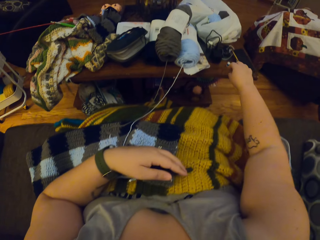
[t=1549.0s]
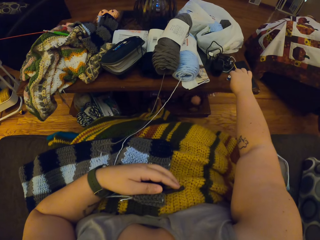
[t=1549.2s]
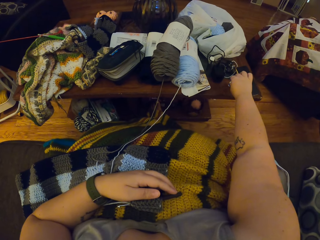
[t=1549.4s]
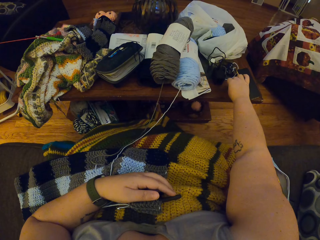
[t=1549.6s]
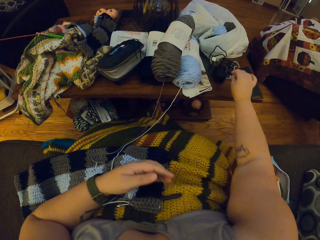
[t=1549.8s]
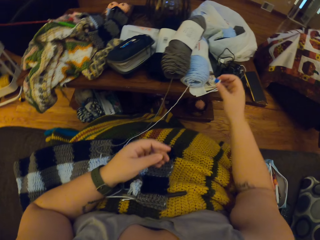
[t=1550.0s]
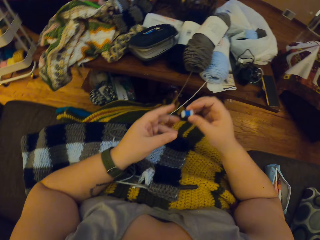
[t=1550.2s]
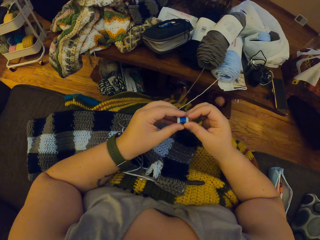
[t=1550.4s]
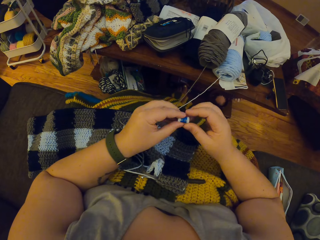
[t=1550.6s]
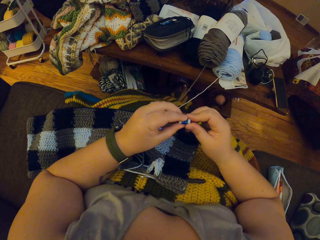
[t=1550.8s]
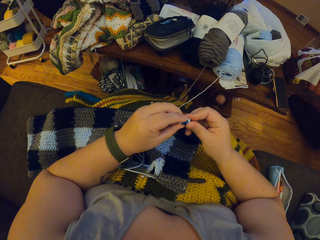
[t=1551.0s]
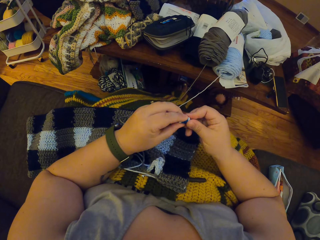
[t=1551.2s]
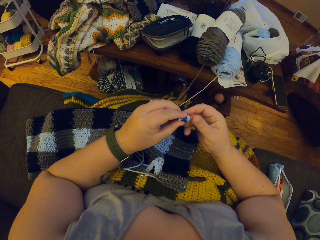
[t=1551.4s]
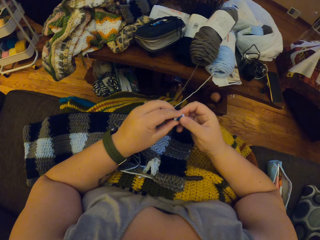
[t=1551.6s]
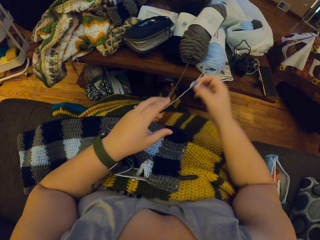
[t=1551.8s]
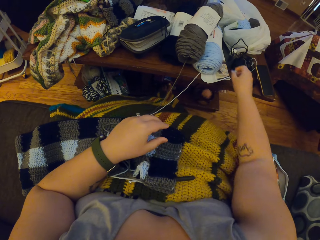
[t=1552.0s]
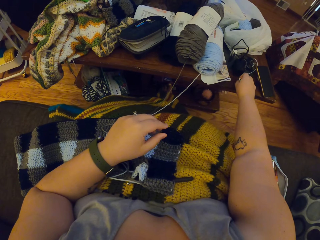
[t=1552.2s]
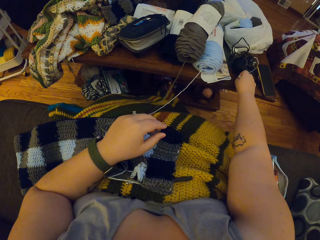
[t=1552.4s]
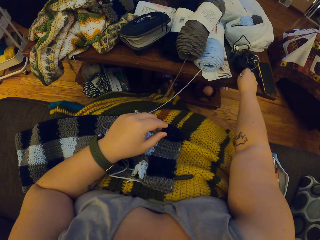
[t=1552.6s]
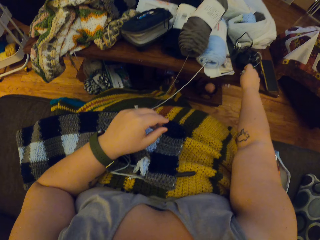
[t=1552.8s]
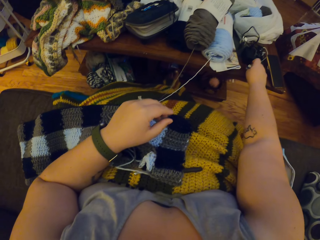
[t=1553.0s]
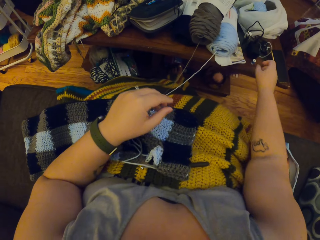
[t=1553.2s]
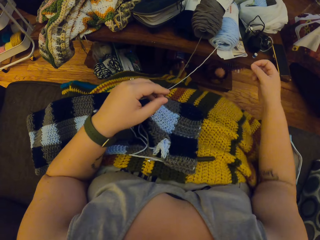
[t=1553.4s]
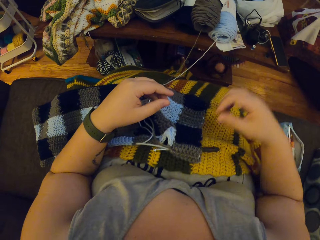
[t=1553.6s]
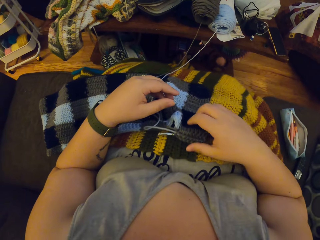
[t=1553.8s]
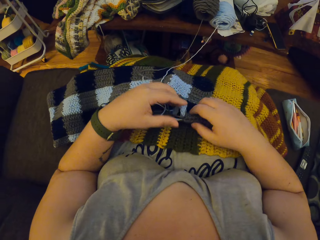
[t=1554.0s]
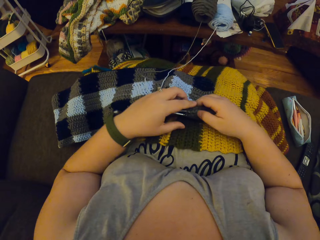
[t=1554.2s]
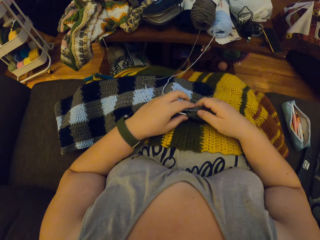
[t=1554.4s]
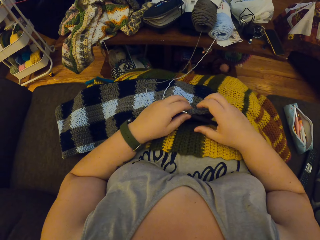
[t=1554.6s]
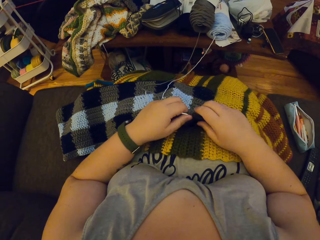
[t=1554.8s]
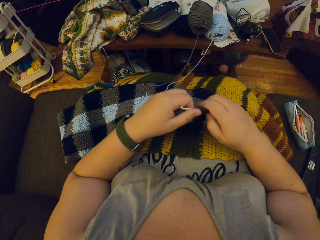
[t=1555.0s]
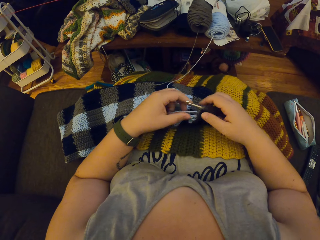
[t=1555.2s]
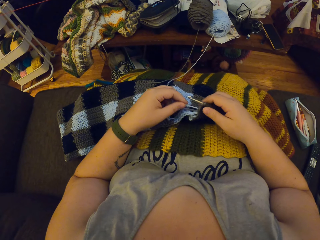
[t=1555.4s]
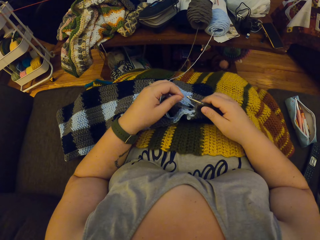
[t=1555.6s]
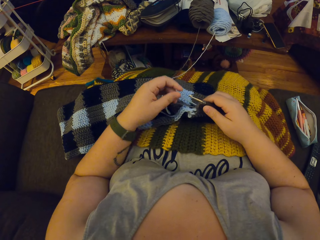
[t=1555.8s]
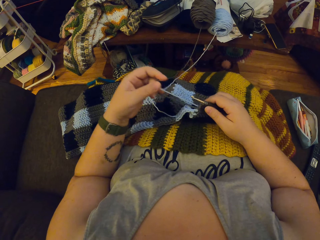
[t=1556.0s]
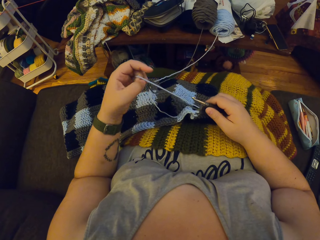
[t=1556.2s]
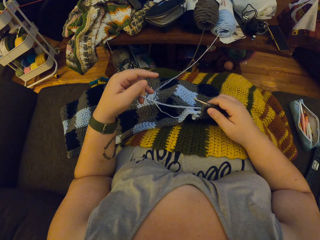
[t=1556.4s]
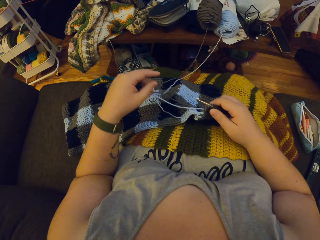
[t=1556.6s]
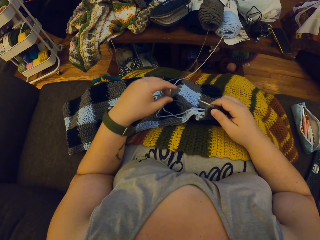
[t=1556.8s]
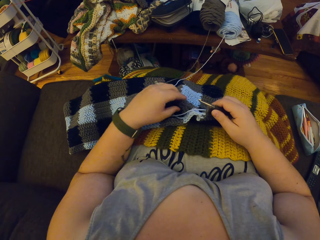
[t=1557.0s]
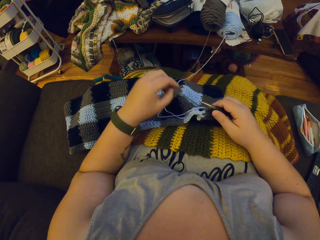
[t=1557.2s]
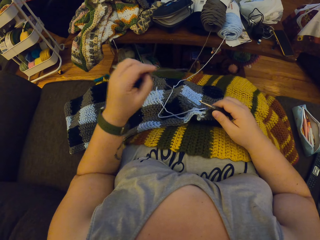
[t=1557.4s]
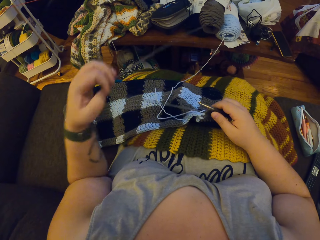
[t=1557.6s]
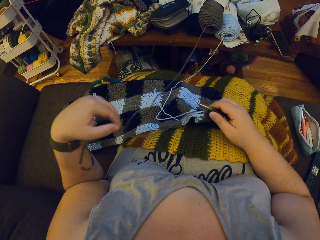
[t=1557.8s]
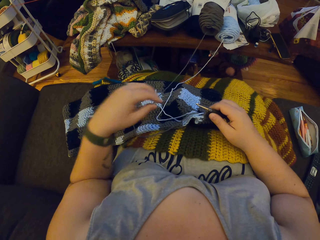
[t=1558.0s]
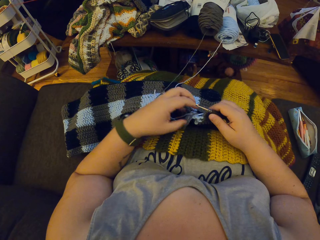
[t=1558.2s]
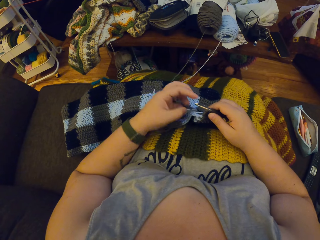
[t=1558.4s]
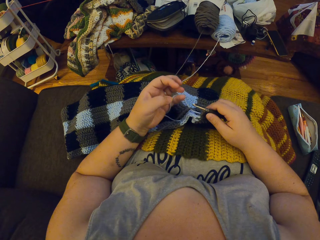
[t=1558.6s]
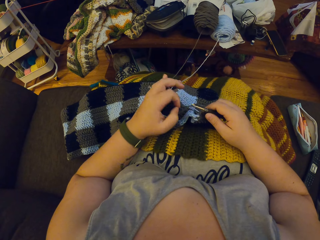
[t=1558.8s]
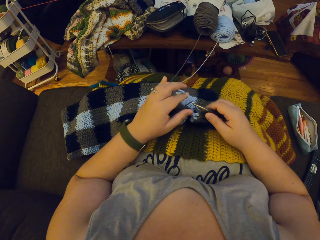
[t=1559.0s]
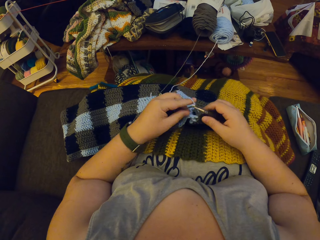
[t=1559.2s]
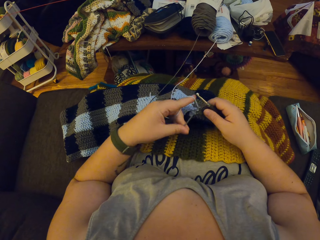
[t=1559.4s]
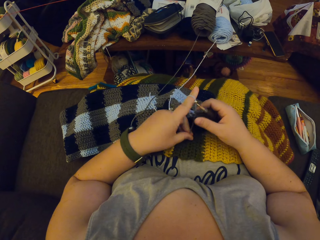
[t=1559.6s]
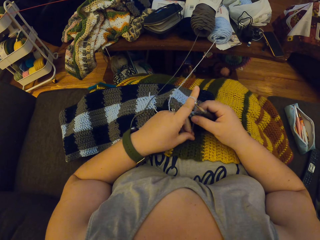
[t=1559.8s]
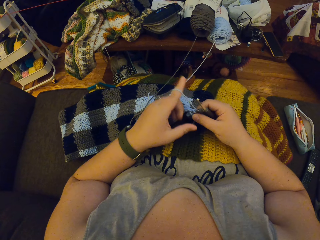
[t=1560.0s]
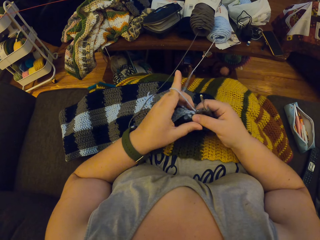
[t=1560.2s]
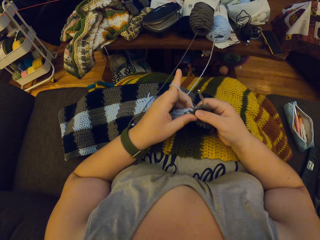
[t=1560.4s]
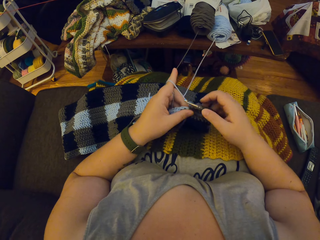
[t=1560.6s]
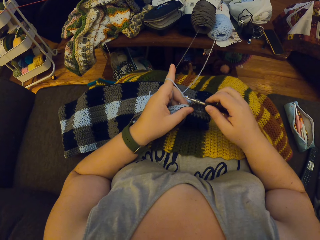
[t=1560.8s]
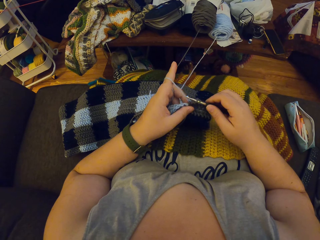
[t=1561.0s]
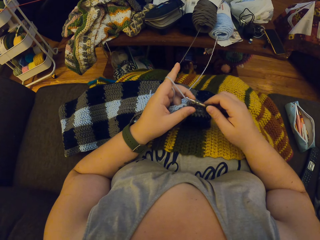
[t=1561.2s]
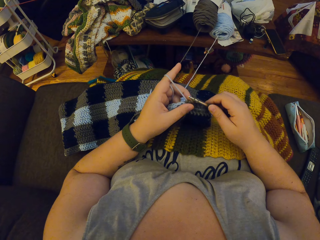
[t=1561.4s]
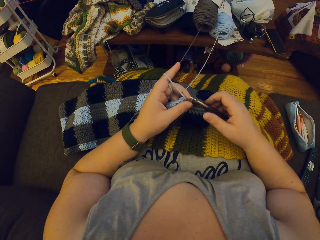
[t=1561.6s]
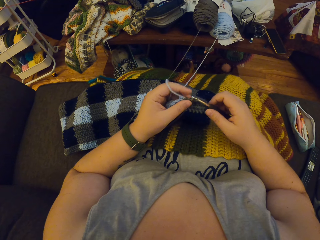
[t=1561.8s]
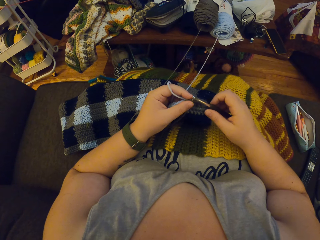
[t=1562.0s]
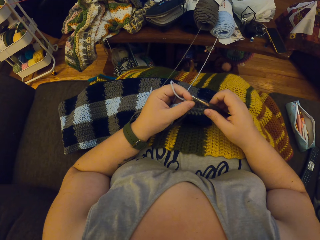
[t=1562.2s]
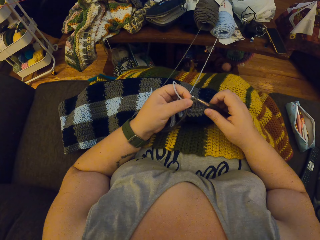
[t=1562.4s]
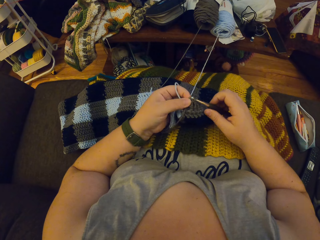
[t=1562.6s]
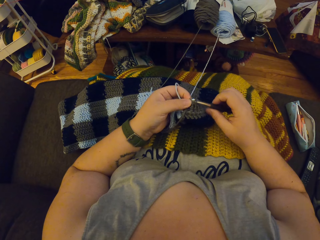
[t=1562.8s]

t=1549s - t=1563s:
The camera wearer stops weaving. She stretches her hand. She picks up a thread spool from a table with her right hand. She passes the thread to her left hand. She twists the thread spool. She drops the thread on the table. She stretches her hand and moves her hand back. She picks up the crochet hook in the crochet with her right hand. She holds the fabric. She separates the yarns with her left hand. She twirls the blue yarn on her finger round her left hand. She pulls the black yarn with her left hand. She crochets with the blue yarn.

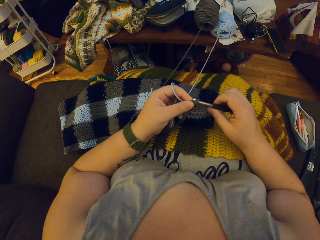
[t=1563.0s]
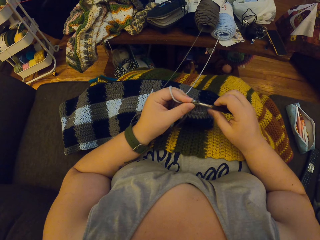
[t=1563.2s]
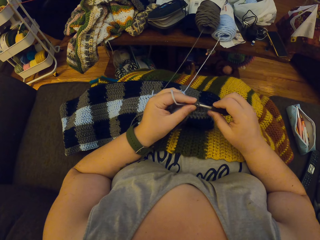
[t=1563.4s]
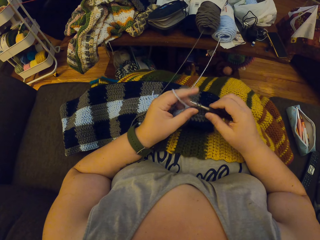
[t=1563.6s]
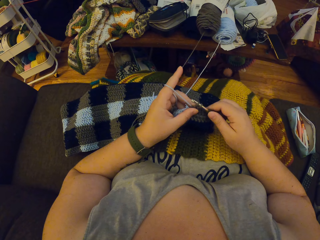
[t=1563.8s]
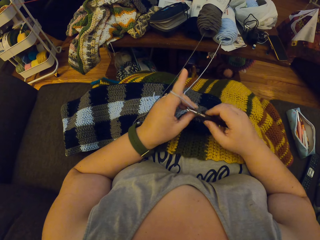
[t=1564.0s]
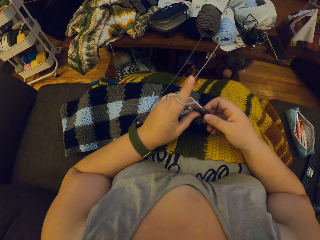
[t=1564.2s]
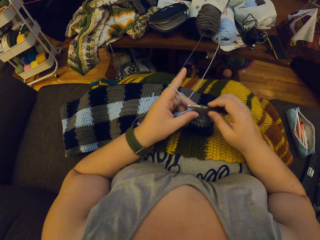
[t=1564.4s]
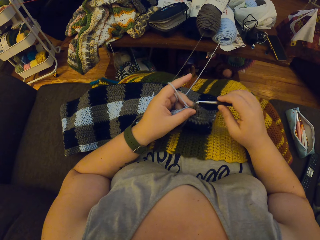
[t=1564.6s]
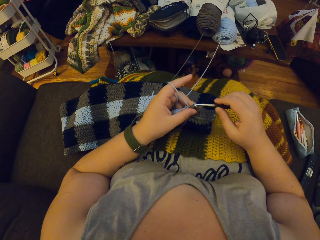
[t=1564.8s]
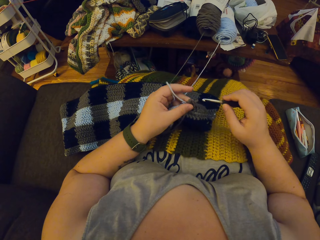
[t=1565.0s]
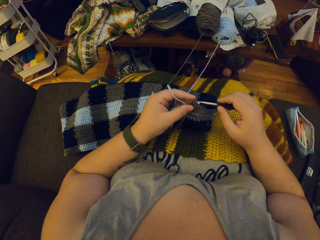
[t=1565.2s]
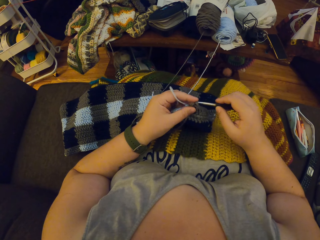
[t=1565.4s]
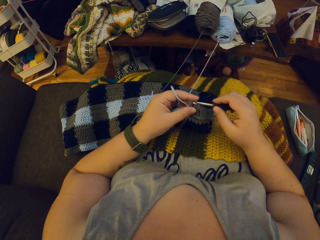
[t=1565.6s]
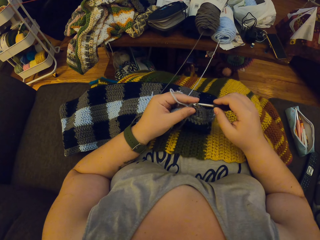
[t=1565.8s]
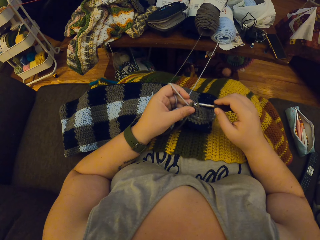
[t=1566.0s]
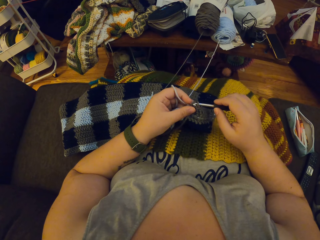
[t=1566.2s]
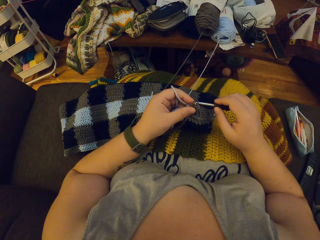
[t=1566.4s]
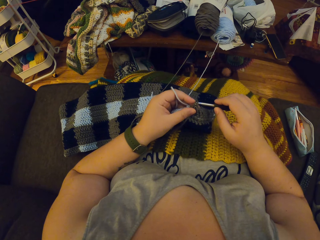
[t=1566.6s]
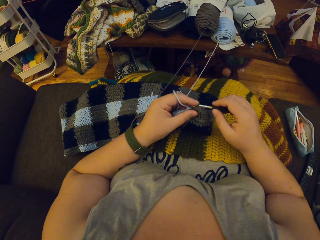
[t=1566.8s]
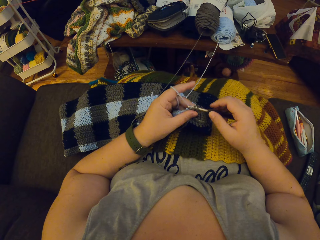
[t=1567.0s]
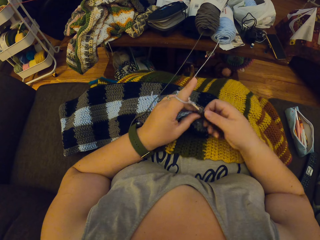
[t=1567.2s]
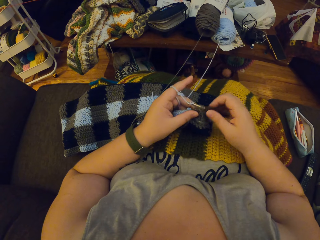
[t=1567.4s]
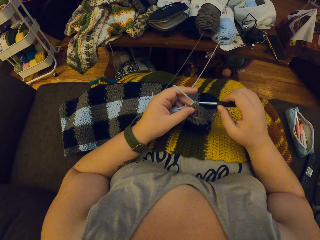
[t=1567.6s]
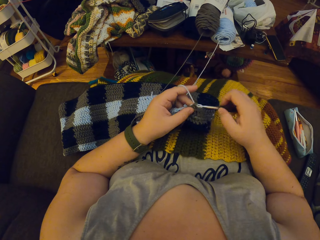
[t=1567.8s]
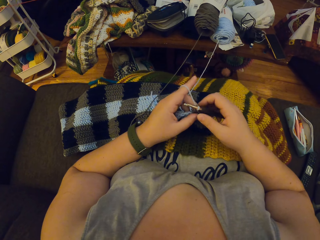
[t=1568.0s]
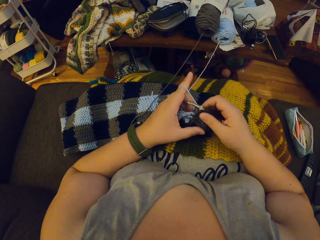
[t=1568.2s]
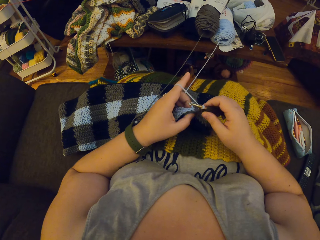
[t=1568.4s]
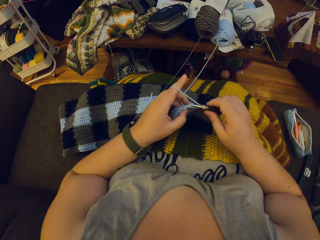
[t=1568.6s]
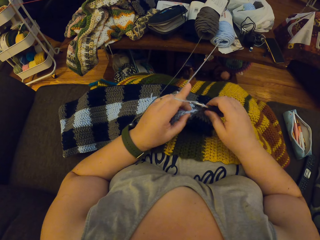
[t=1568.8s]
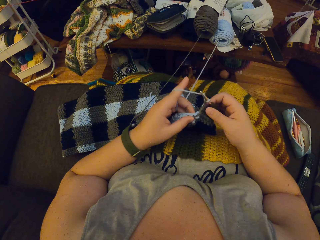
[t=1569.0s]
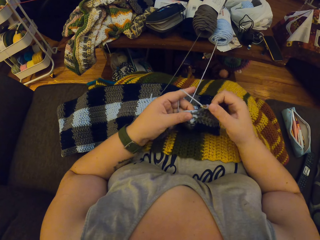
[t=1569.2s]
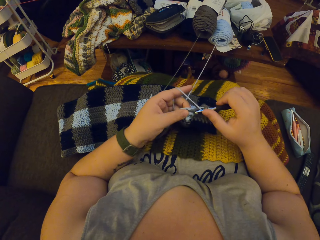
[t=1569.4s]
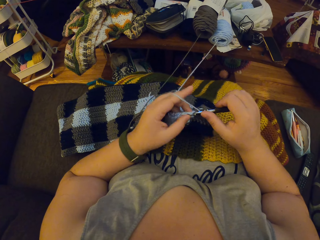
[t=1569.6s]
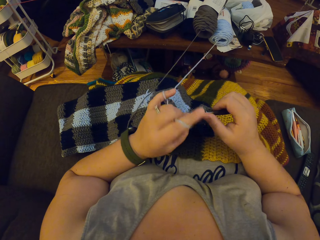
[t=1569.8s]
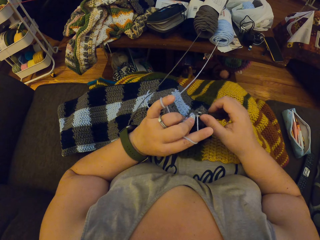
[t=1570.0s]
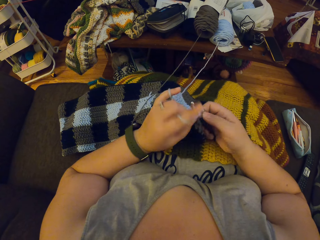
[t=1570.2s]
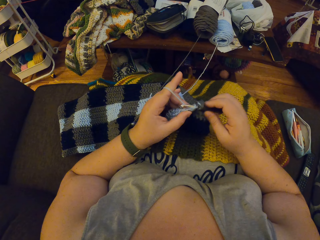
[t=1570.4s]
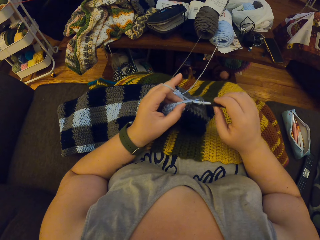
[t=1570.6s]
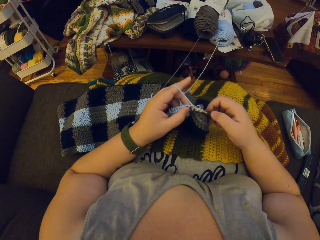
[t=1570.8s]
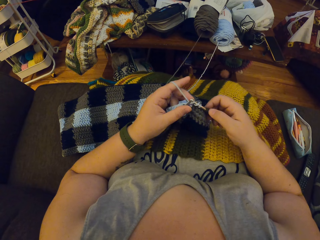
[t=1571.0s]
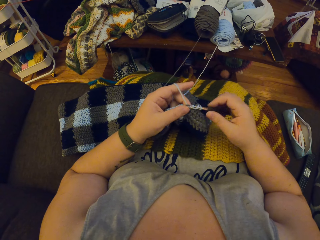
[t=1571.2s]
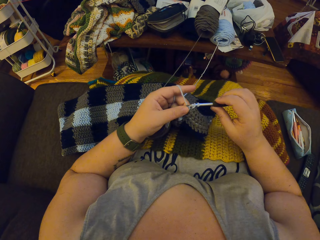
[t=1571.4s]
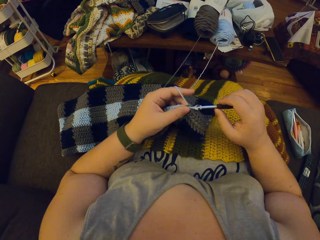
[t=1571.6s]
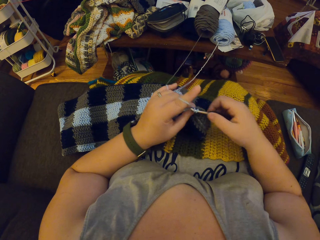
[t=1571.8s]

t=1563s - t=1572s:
The camera wearer removes the crochet needle. They take it back on the thread. They proceed to weave.
